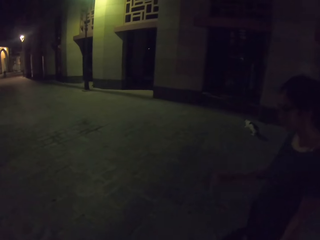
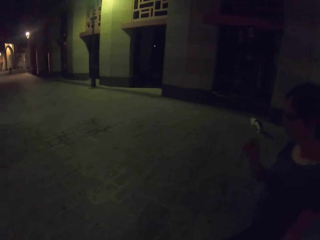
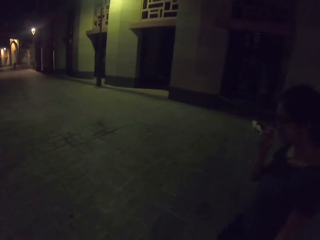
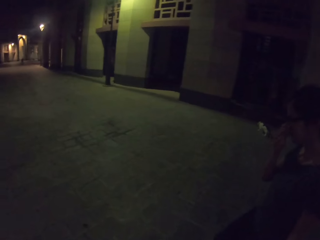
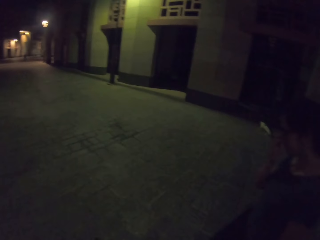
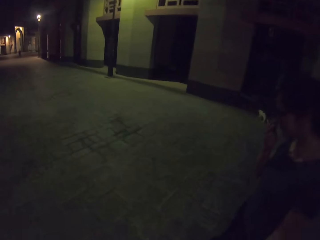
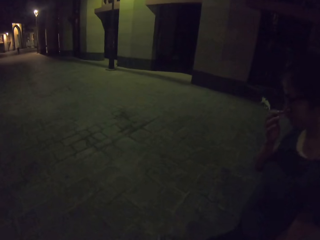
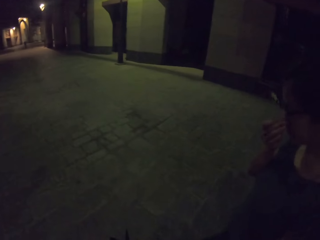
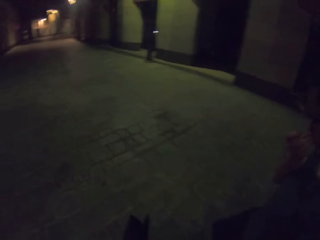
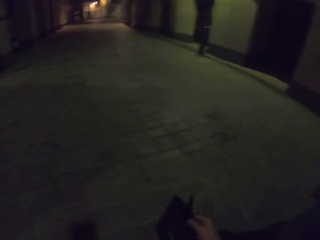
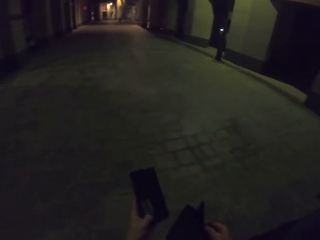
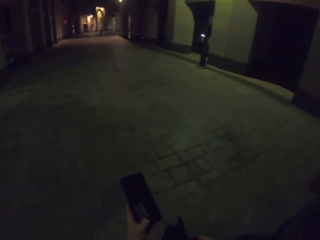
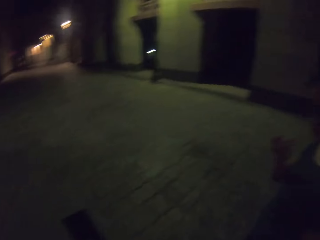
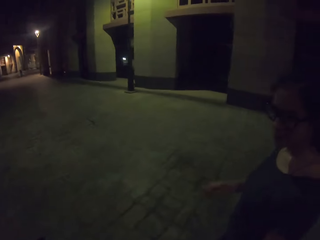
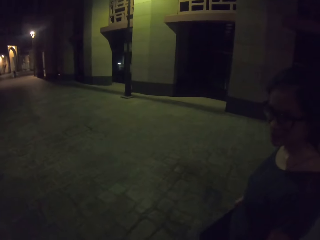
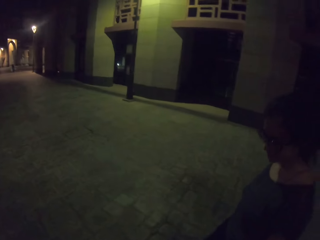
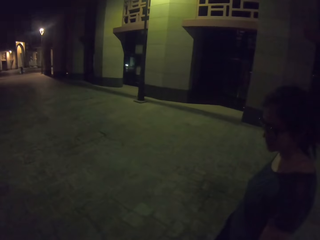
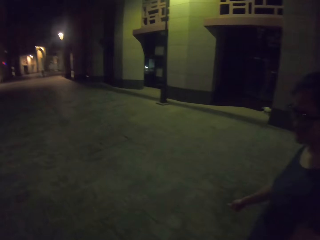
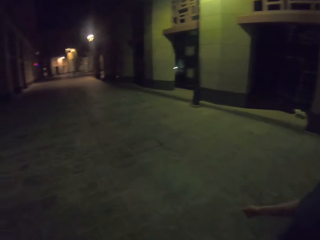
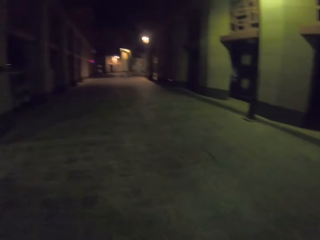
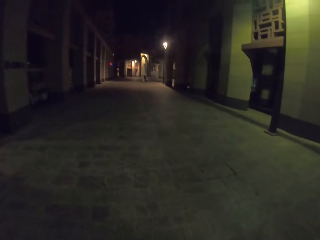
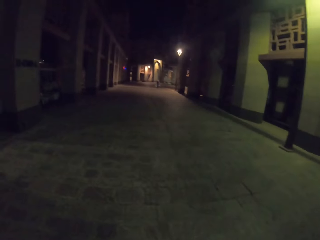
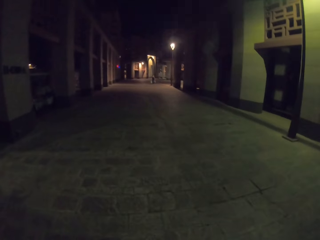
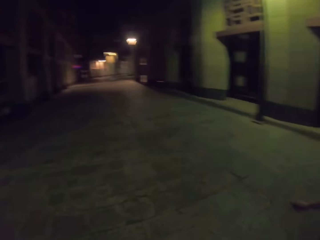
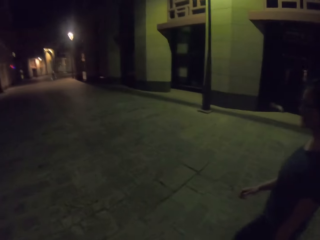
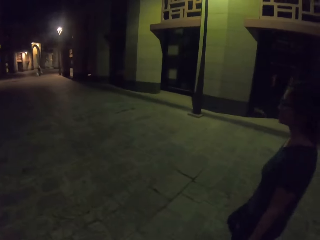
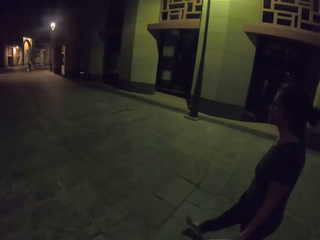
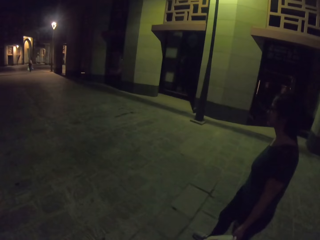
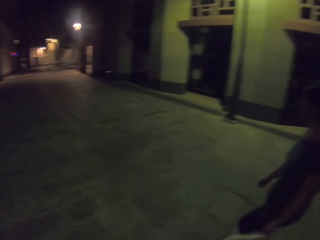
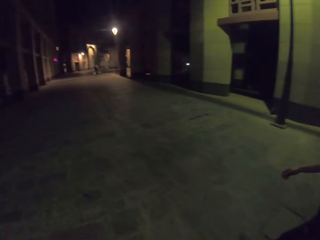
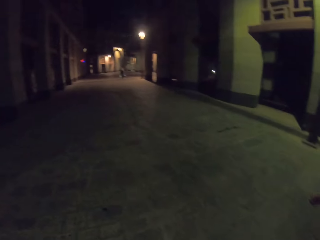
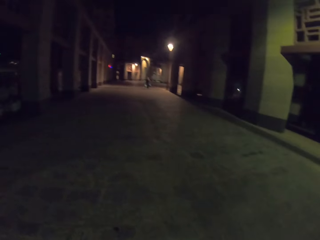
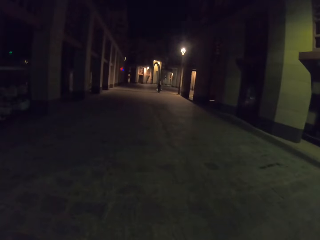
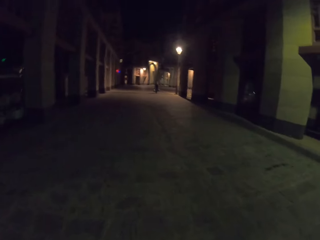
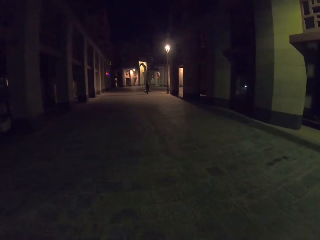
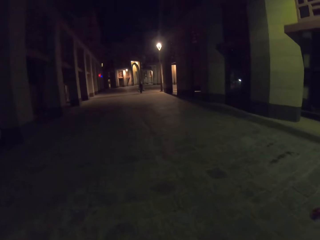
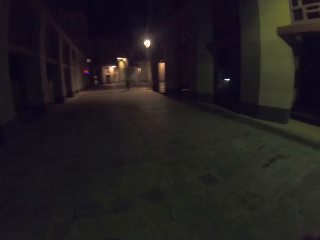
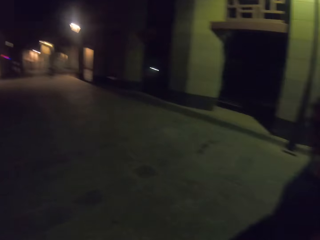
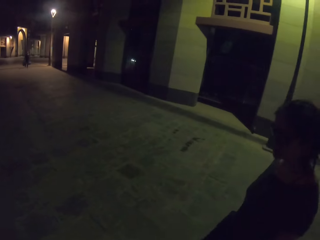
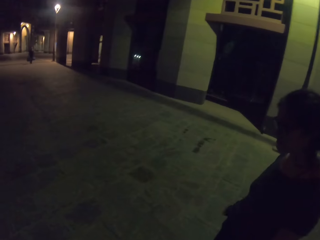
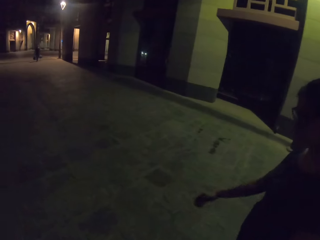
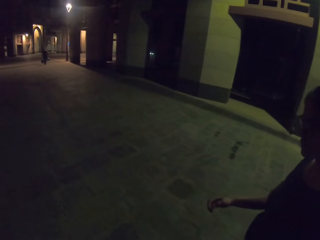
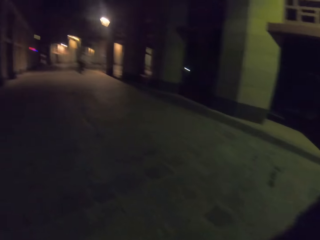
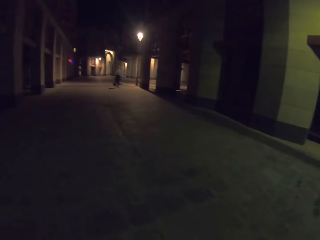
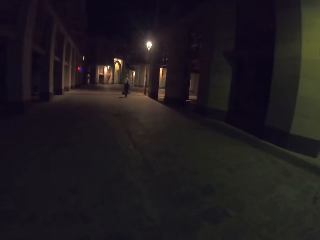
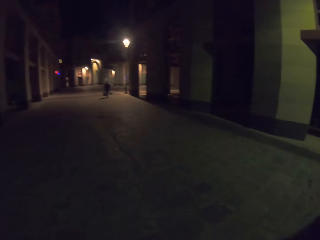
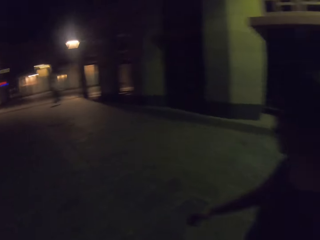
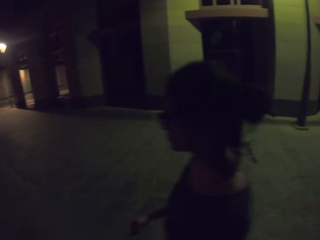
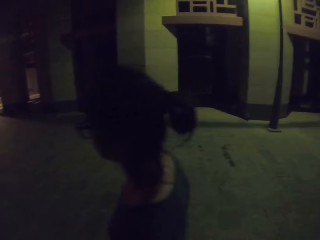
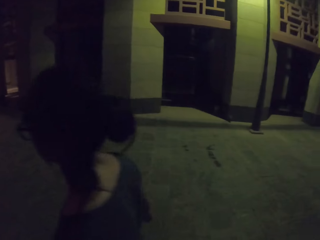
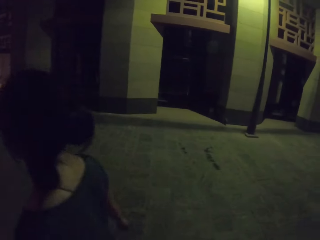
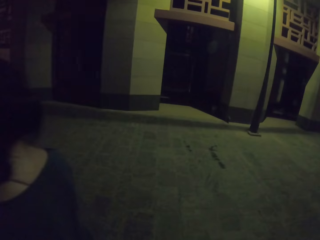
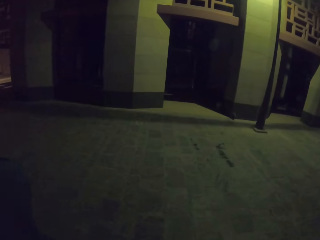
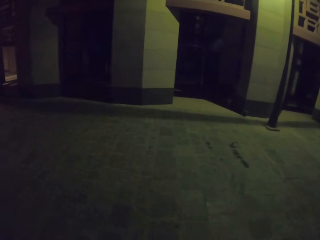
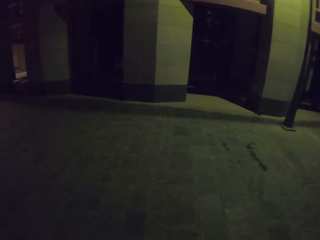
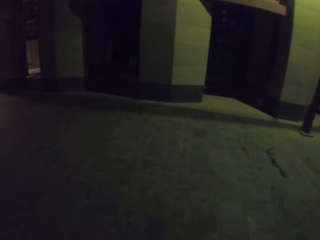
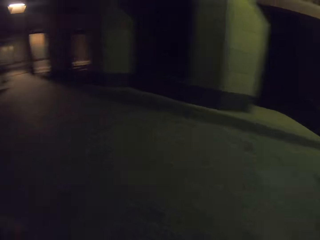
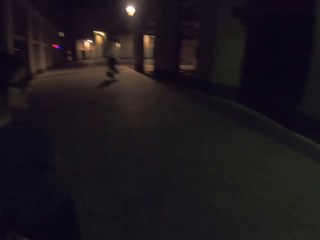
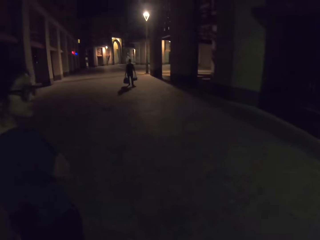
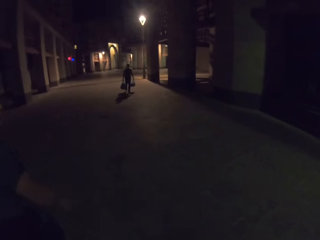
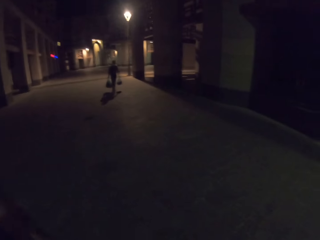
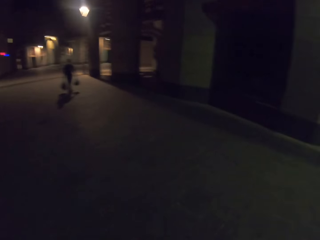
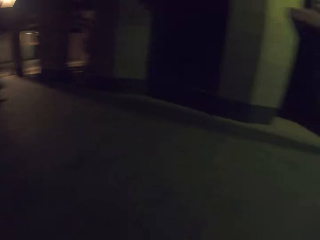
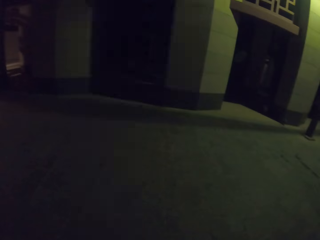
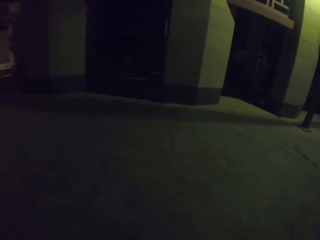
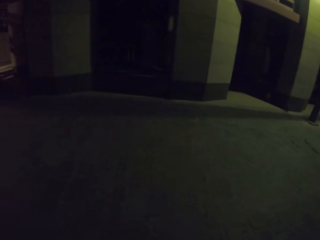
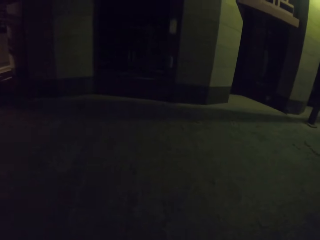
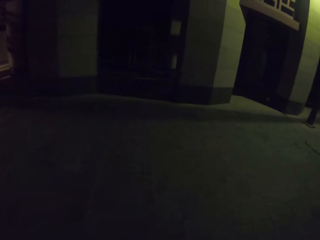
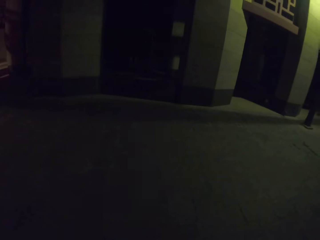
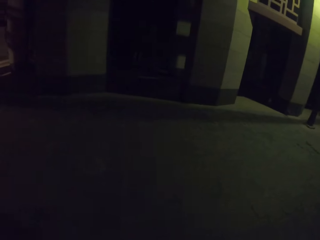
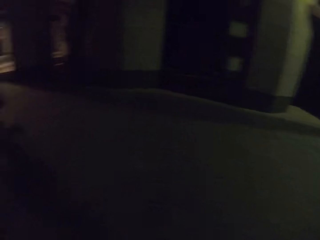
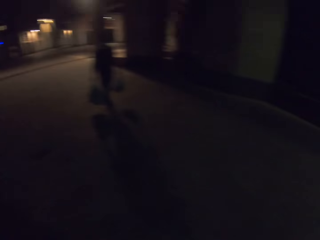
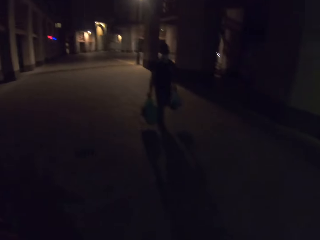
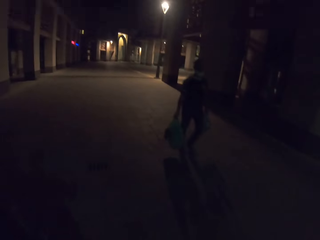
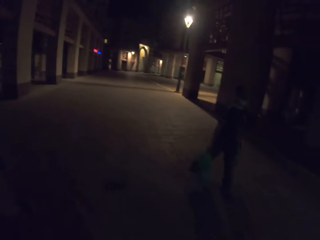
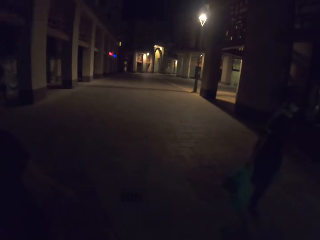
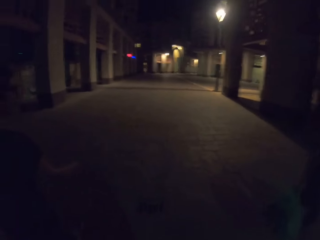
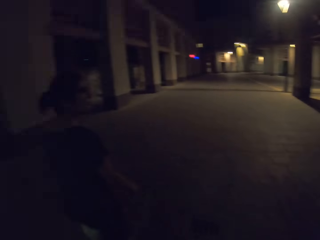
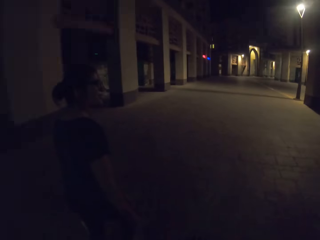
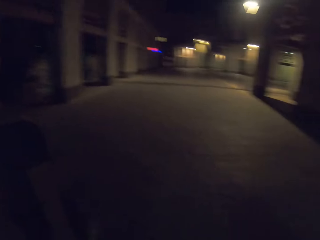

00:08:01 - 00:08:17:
The camera wearer is walking towards the door. They look on the phone. They dialogue with a person.

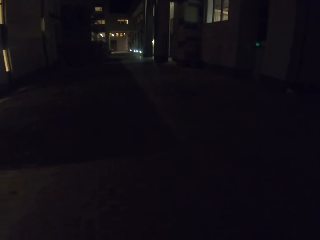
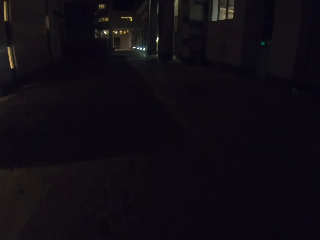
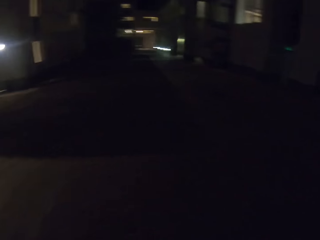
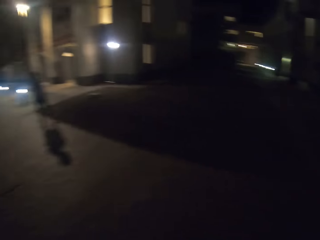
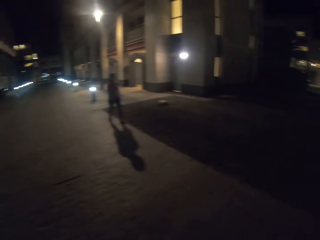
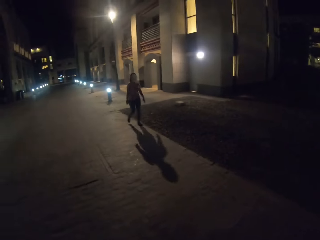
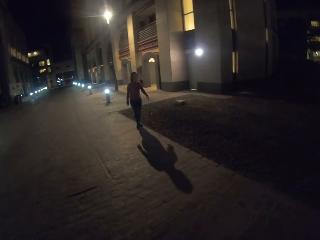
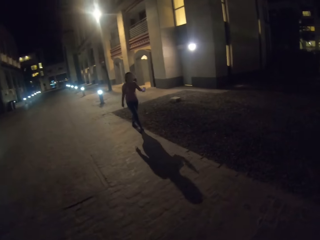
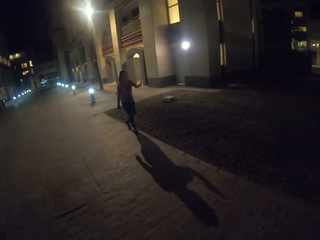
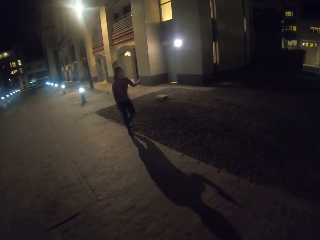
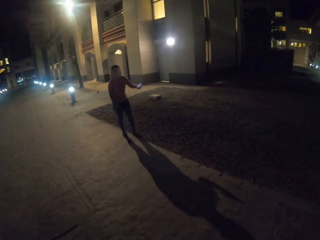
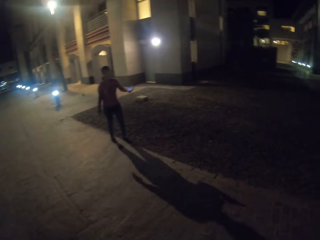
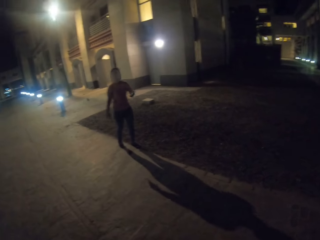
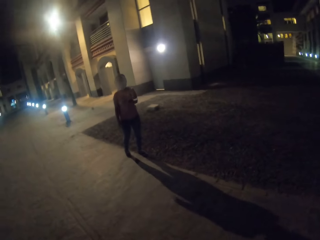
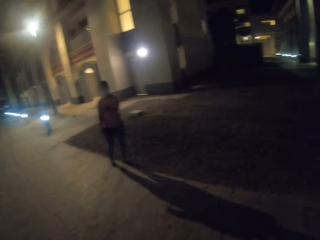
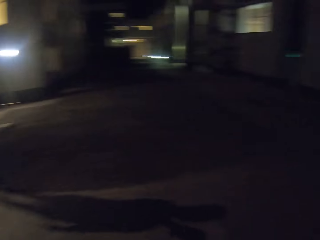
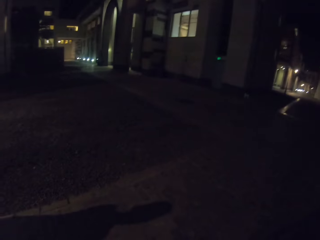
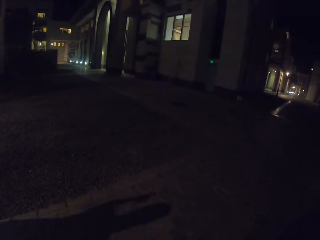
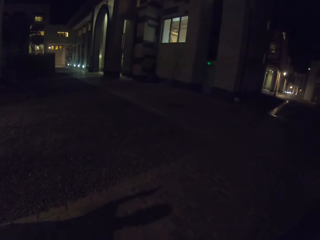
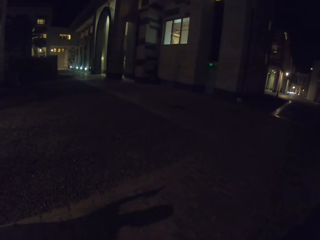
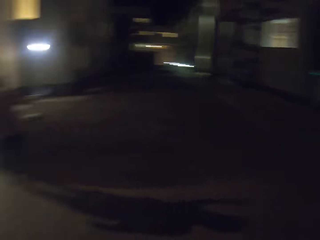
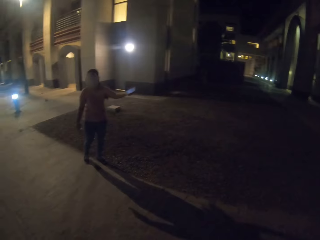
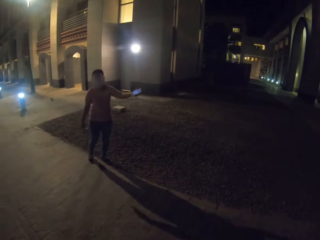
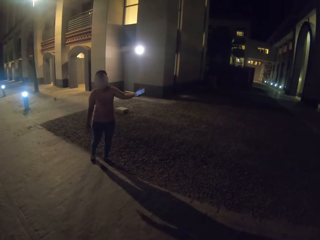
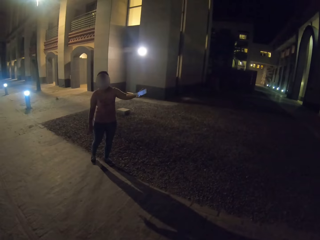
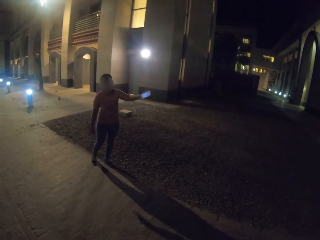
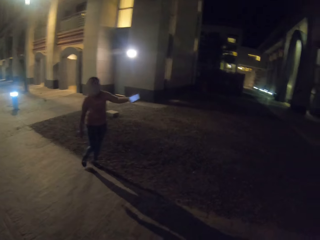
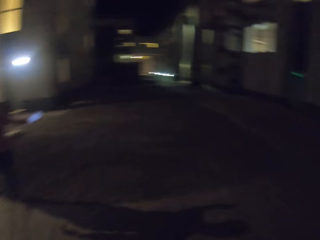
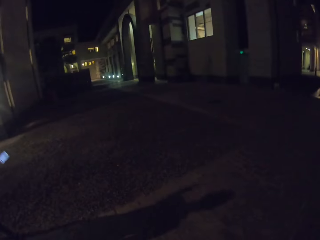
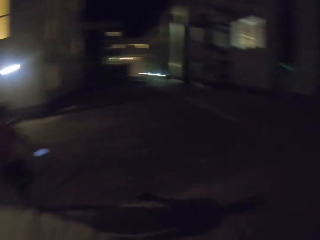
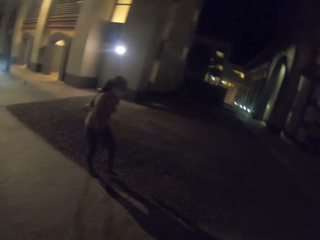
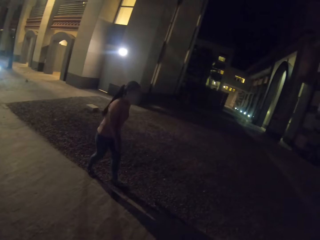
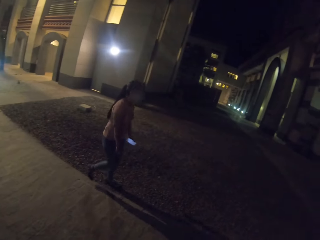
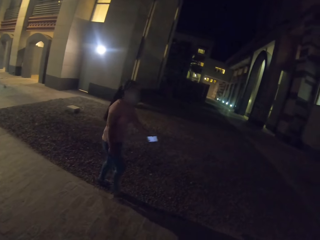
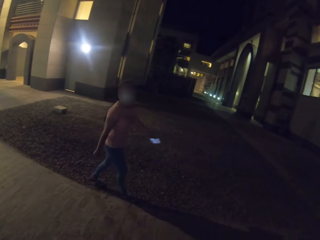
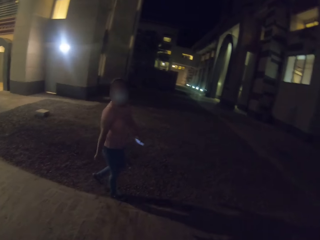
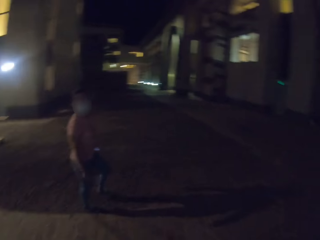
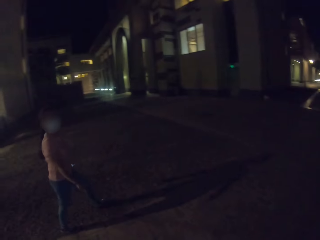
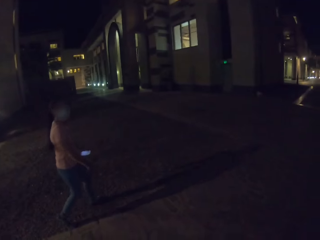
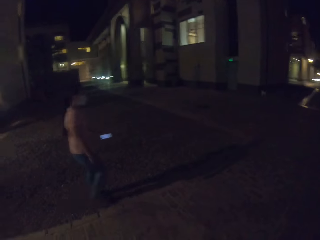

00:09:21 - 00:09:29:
A woman gestures with her hand. The camera wearer looks at the woman. The woman walks on the road.
